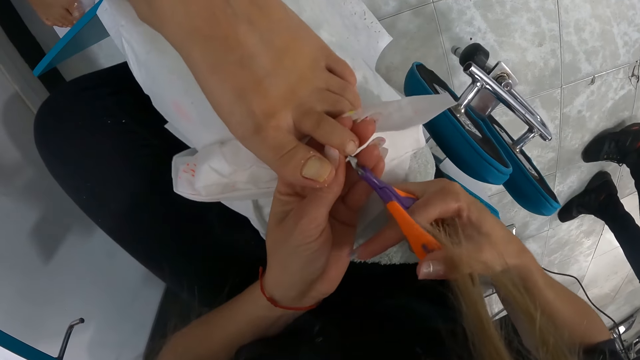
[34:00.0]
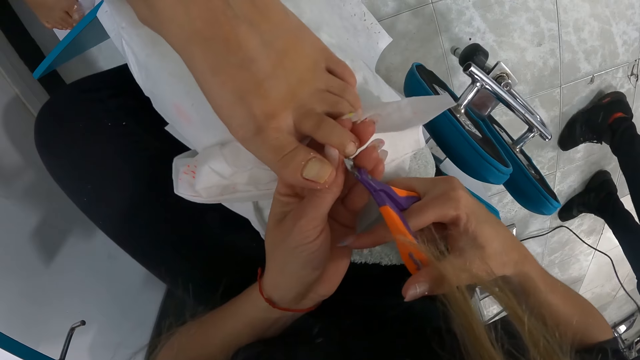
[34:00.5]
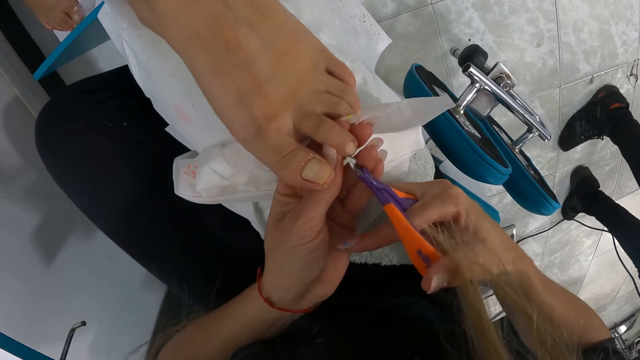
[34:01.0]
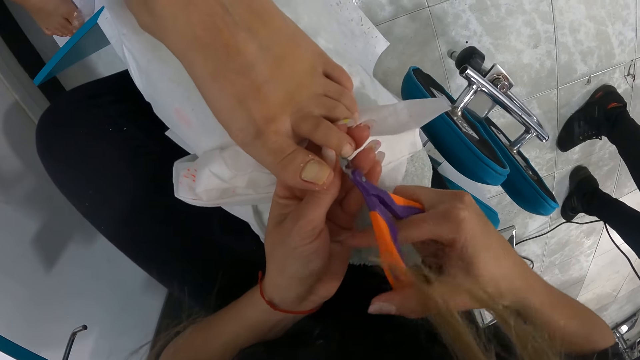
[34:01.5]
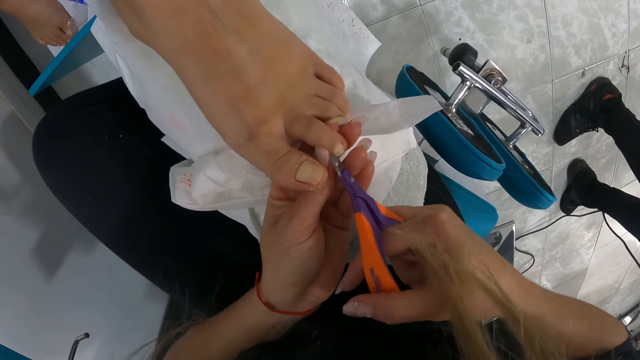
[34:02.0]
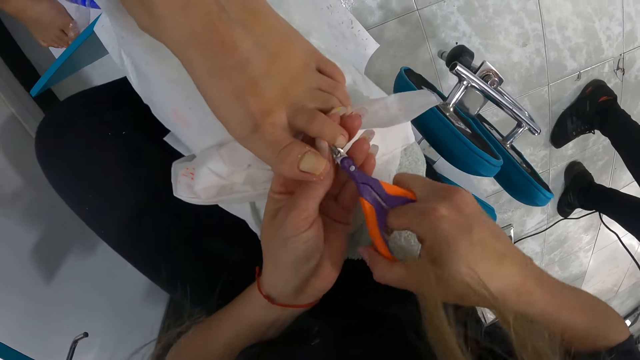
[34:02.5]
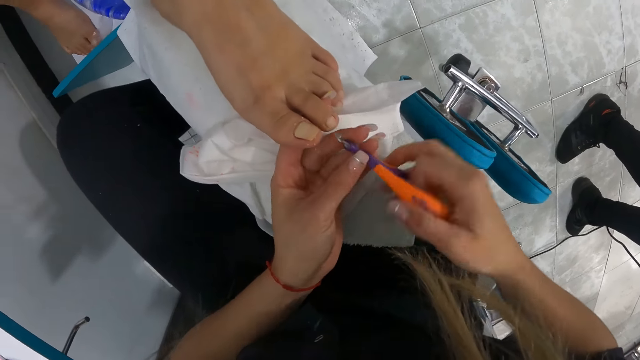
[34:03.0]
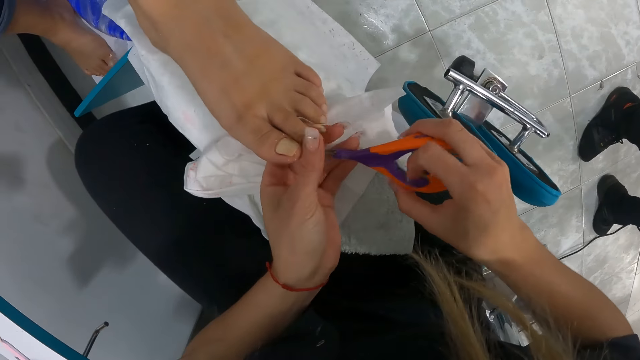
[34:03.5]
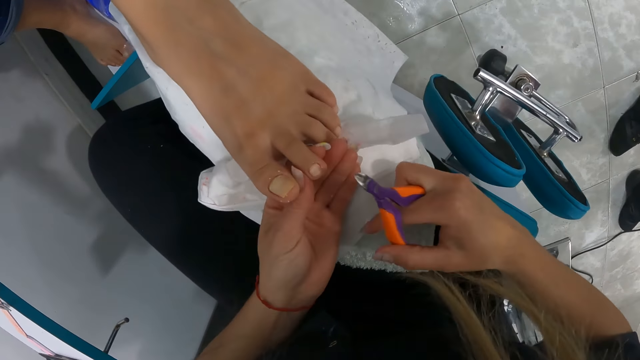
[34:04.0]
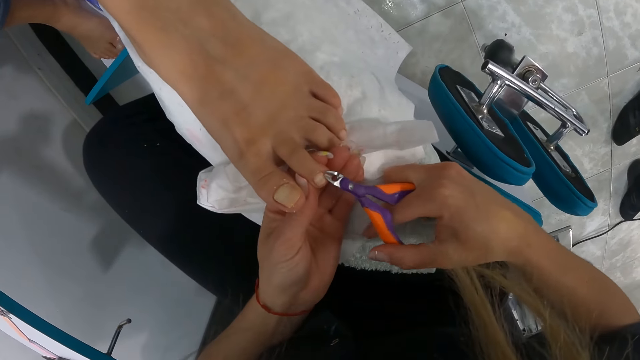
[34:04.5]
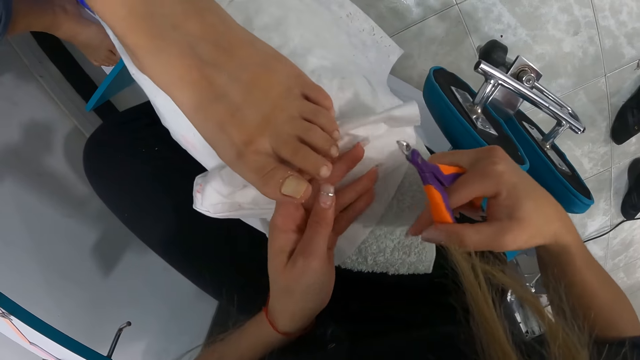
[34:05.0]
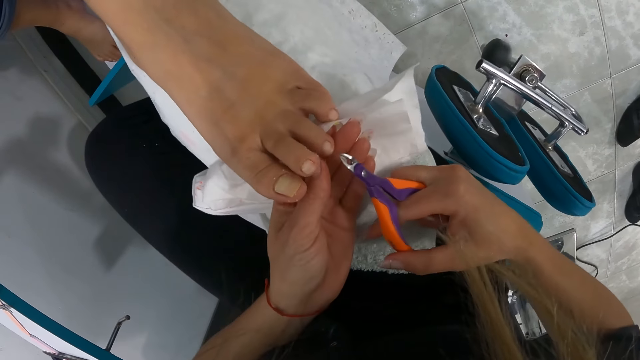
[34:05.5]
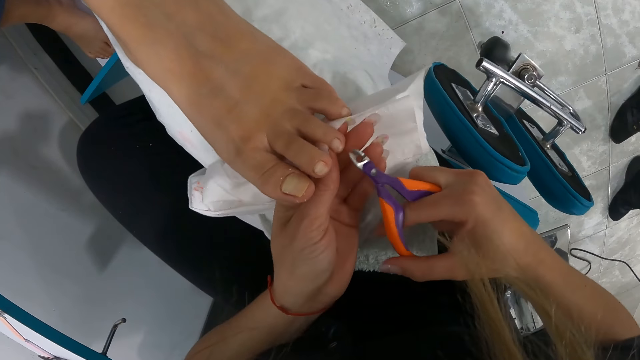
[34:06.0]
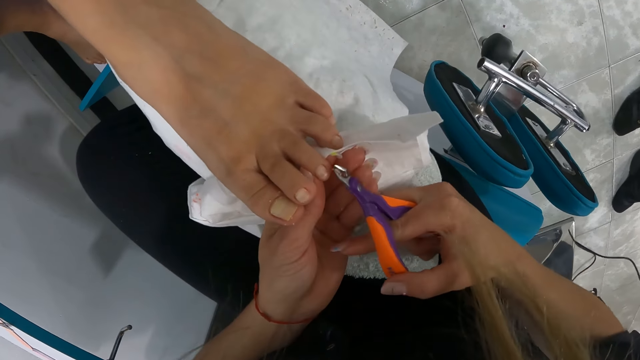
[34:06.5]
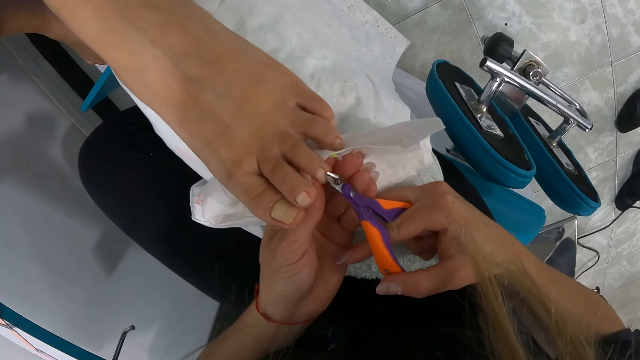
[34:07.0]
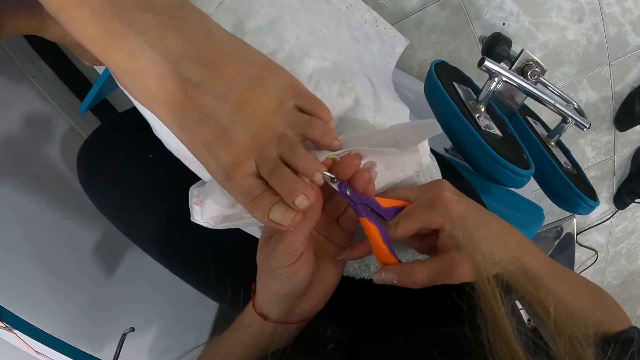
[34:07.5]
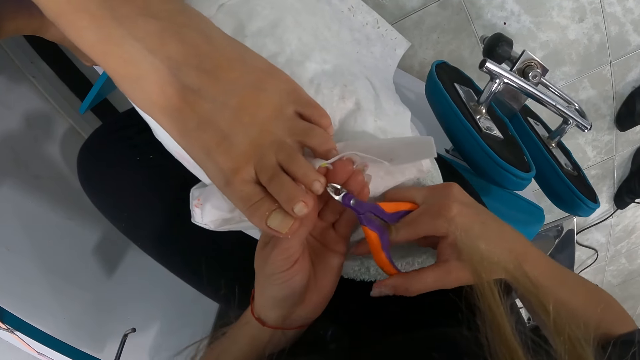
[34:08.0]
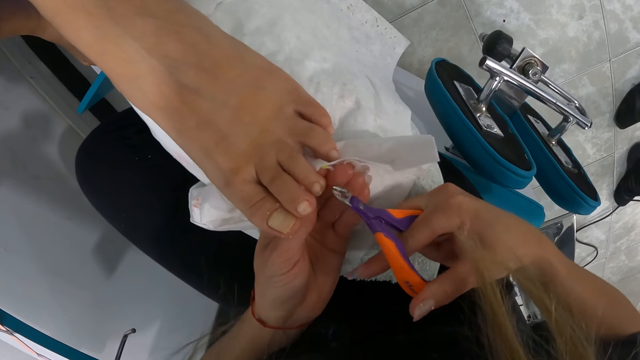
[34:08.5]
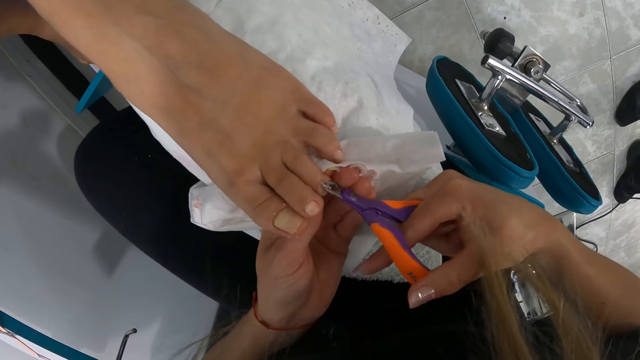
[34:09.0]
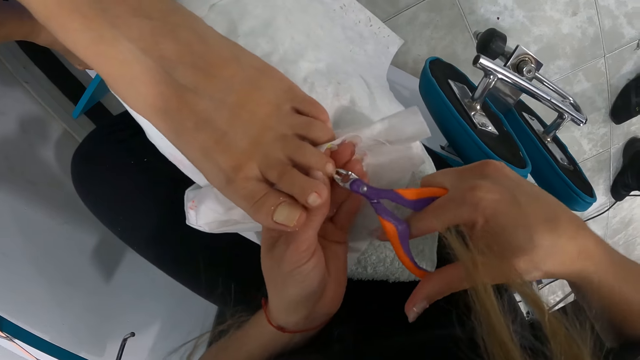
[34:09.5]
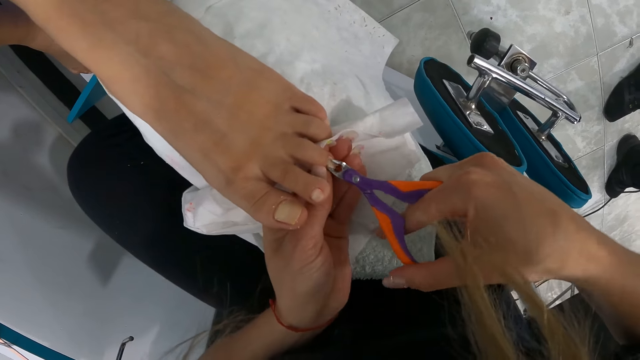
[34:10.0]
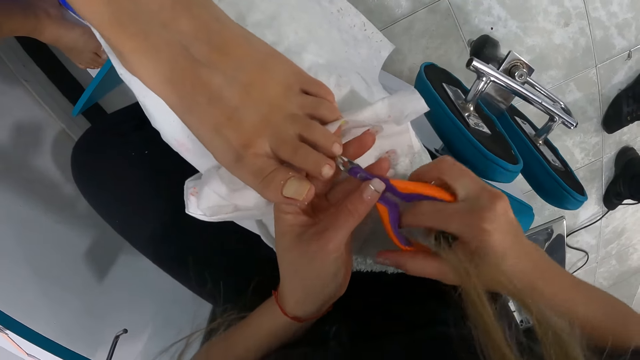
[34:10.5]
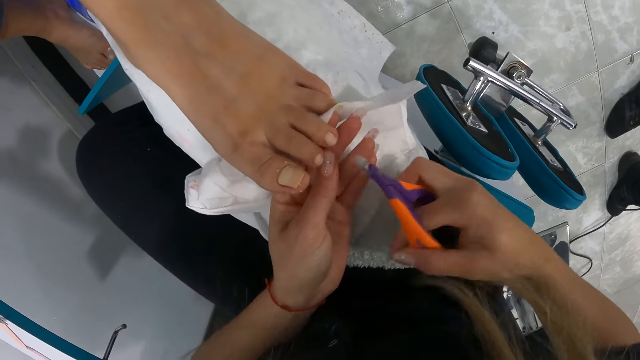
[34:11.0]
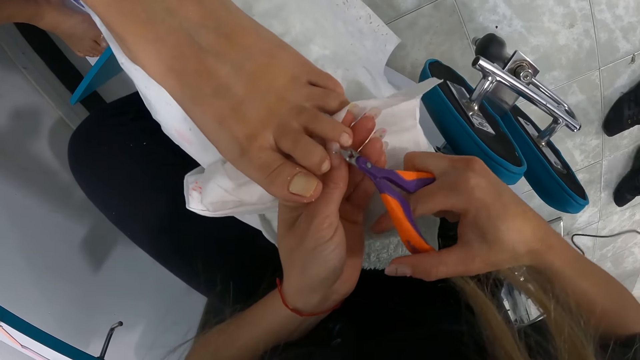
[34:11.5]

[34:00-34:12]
The camera wearer uses the nail clipper on the left toe of the woman with both hands. They do it again.

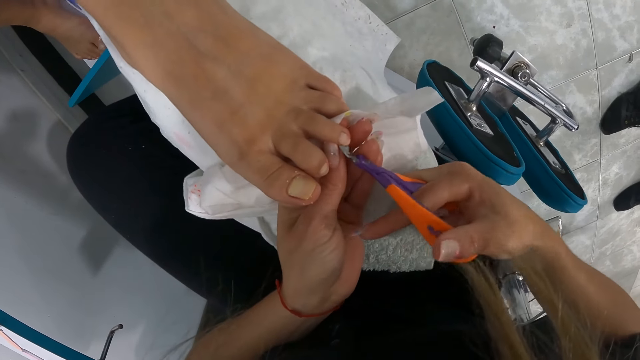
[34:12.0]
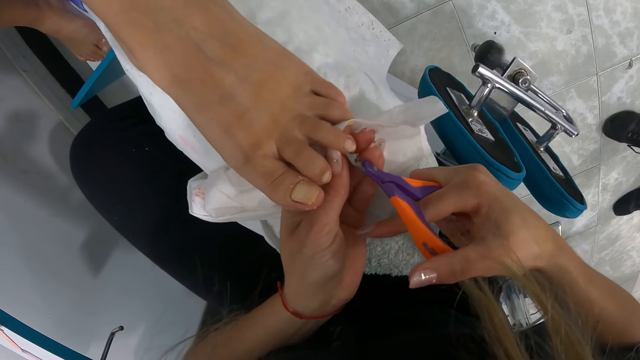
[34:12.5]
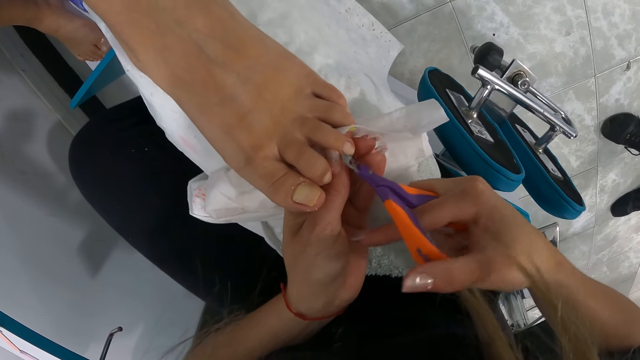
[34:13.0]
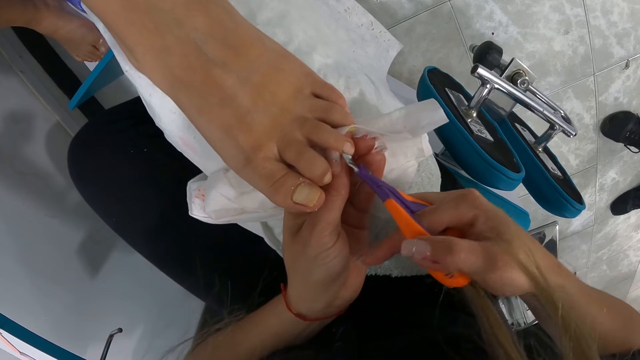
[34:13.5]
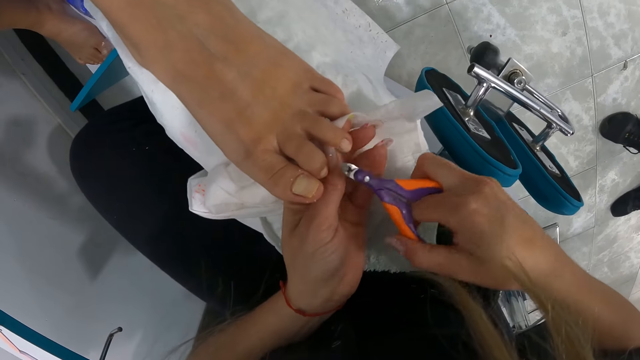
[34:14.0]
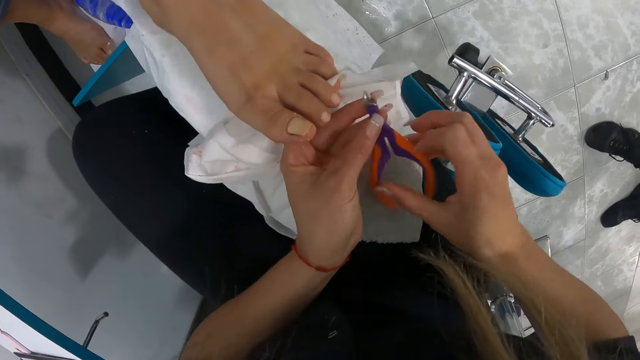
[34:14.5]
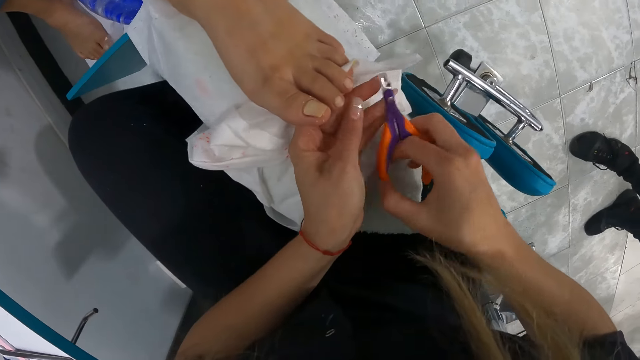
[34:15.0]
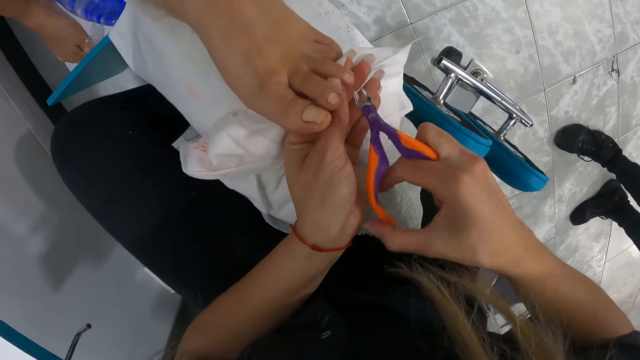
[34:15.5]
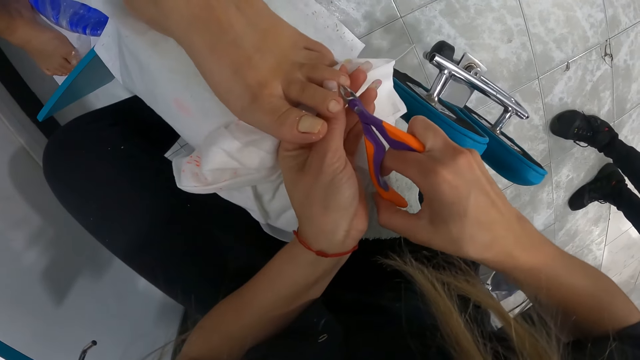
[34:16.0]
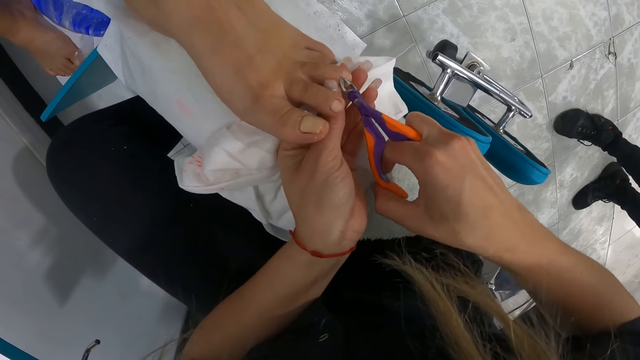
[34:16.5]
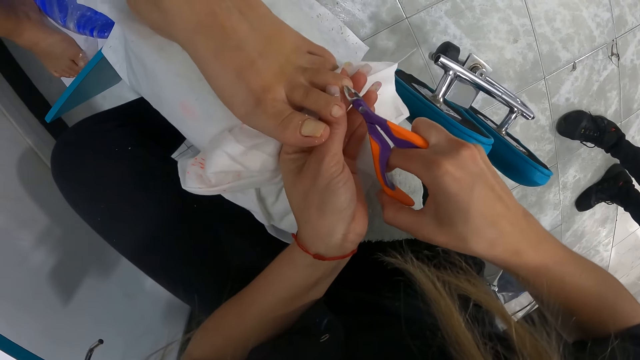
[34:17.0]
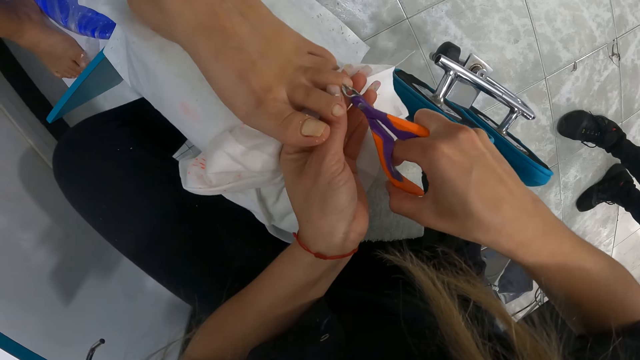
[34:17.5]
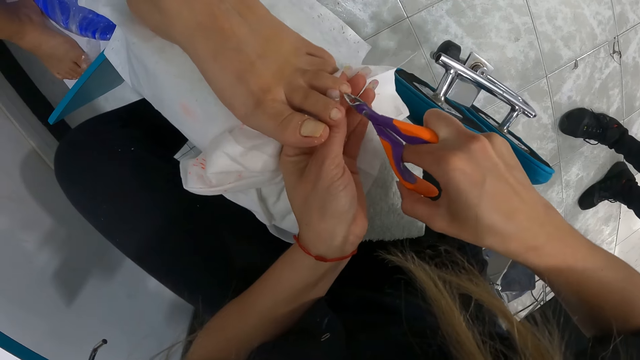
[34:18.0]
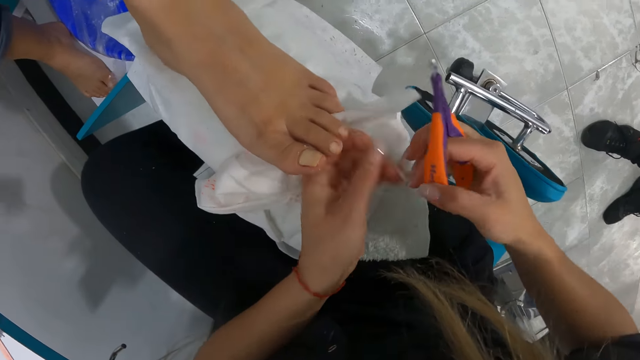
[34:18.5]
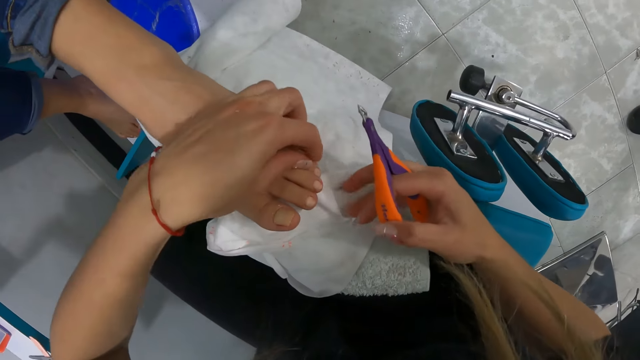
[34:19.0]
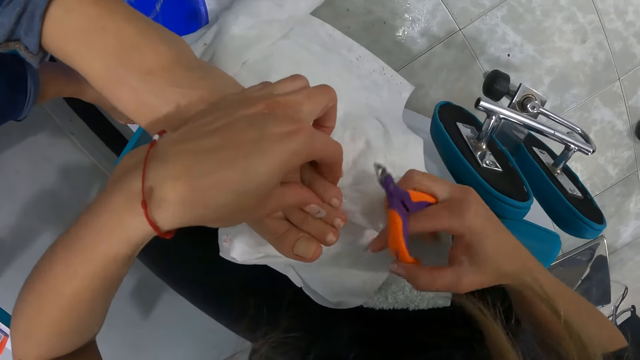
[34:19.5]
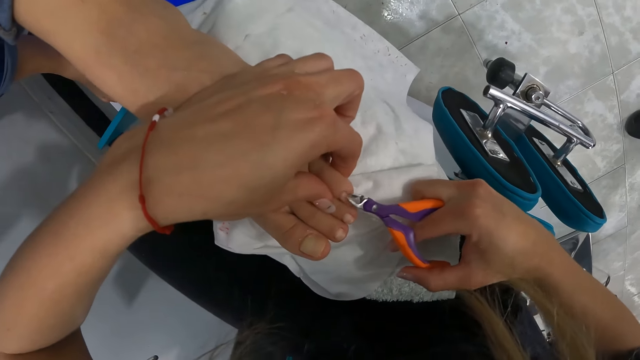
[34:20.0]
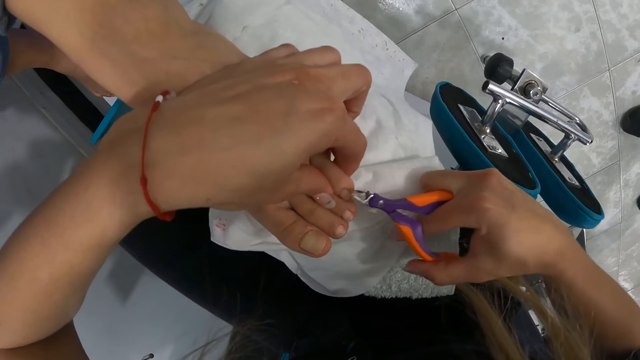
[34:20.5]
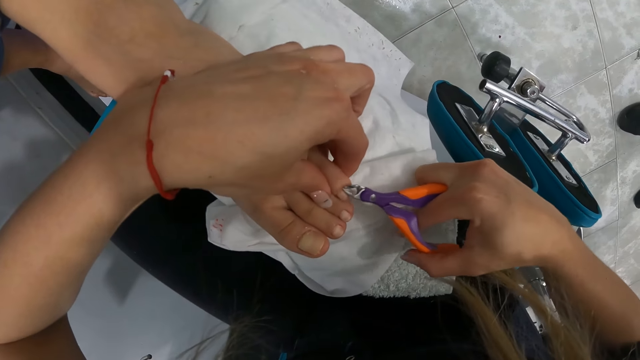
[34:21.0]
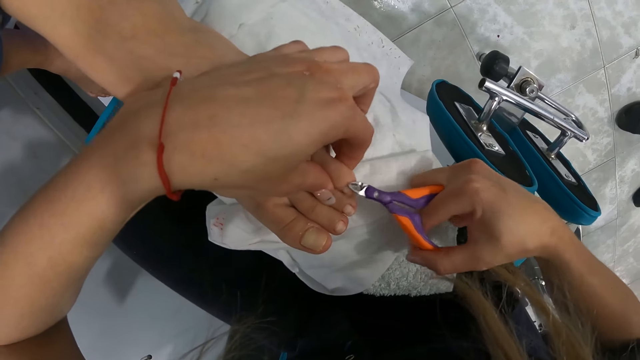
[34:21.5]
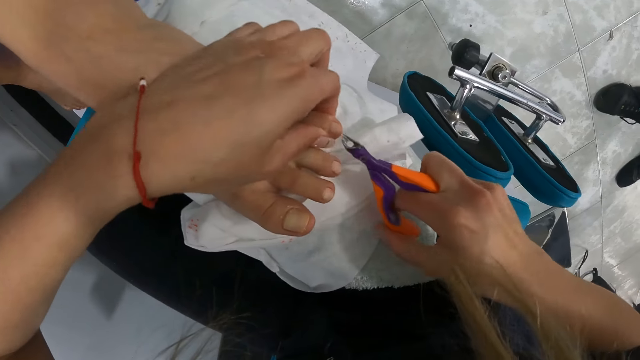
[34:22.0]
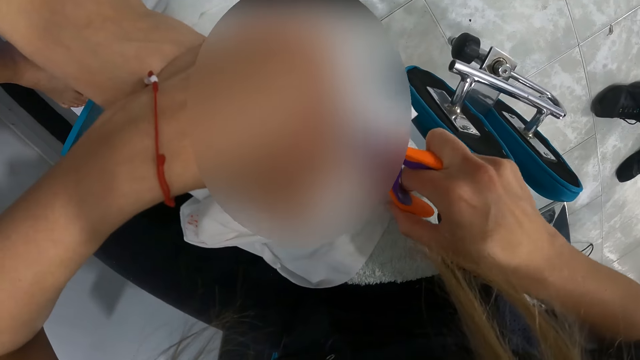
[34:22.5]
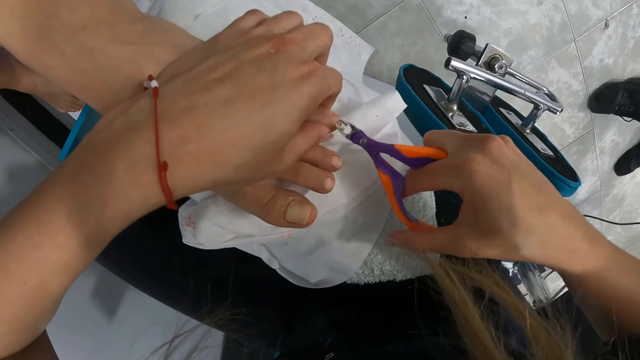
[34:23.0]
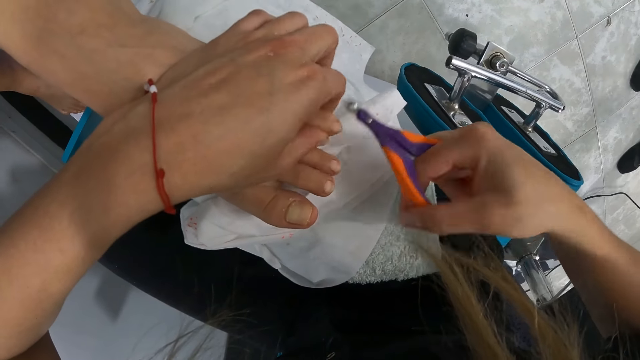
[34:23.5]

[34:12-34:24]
The camera wearer uses the nail clipper on the left toe of the woman with both hands.
